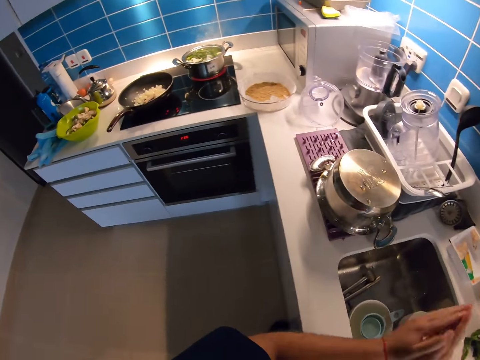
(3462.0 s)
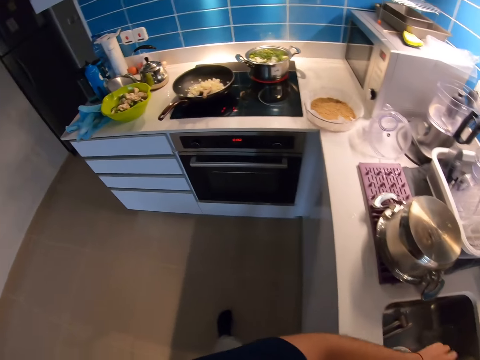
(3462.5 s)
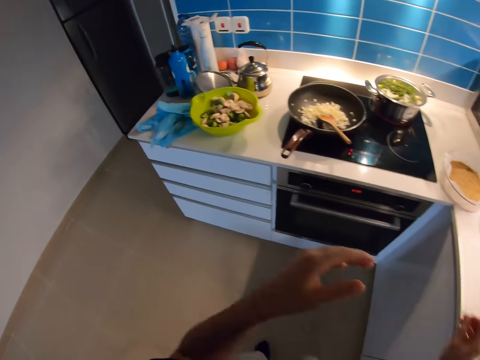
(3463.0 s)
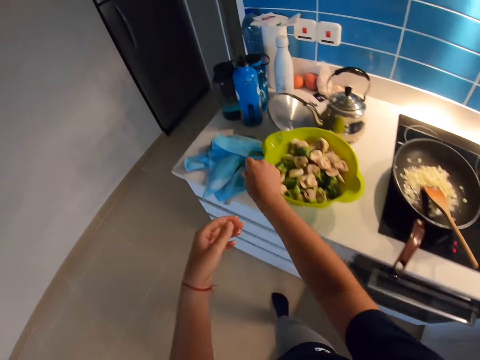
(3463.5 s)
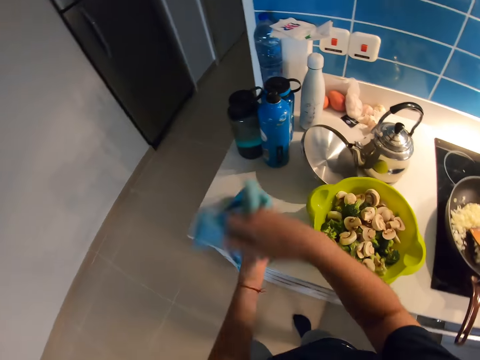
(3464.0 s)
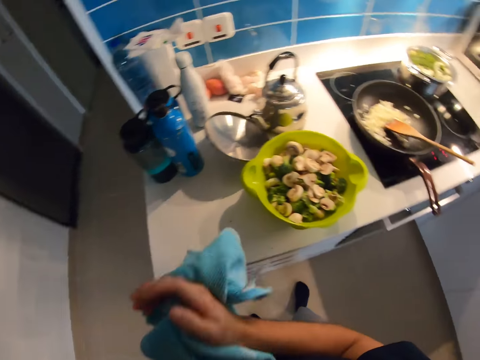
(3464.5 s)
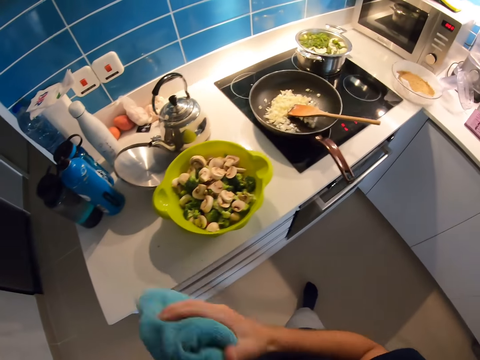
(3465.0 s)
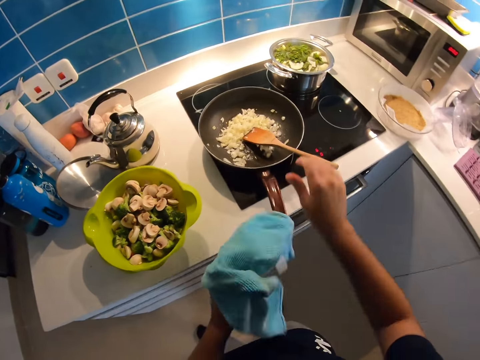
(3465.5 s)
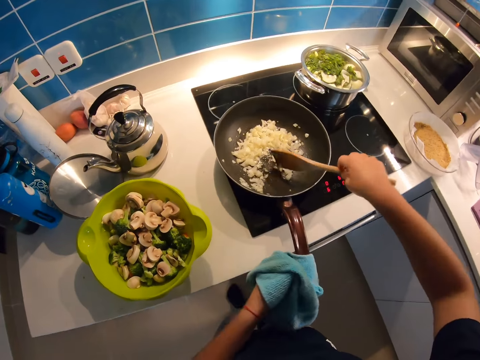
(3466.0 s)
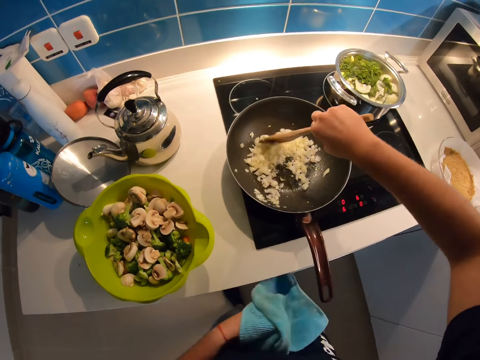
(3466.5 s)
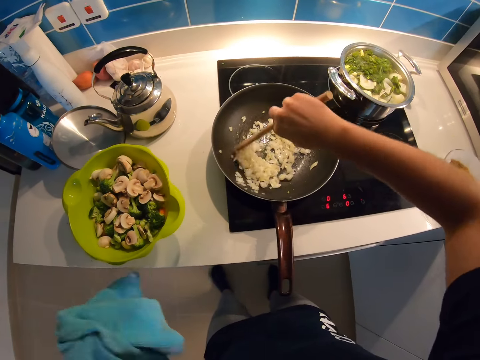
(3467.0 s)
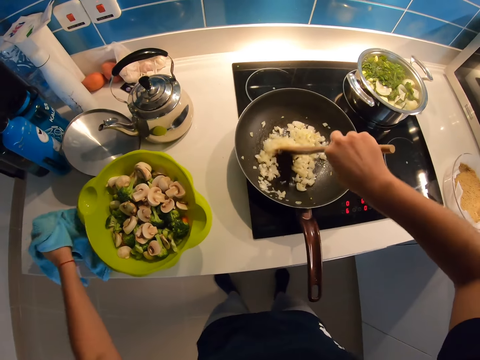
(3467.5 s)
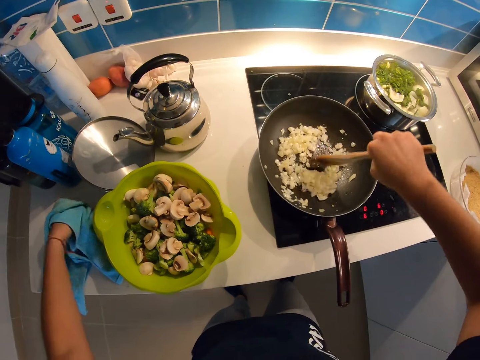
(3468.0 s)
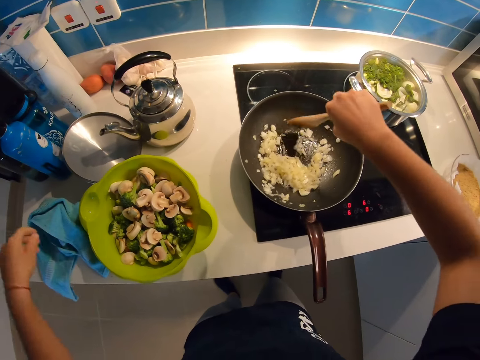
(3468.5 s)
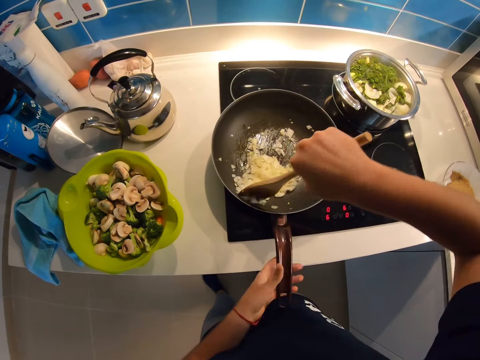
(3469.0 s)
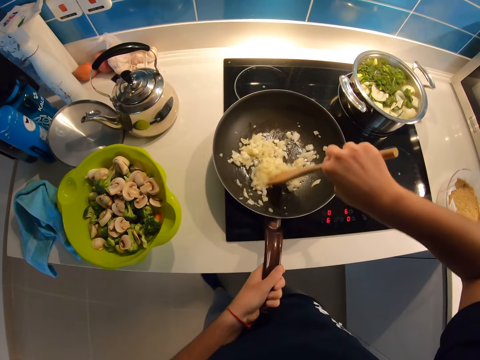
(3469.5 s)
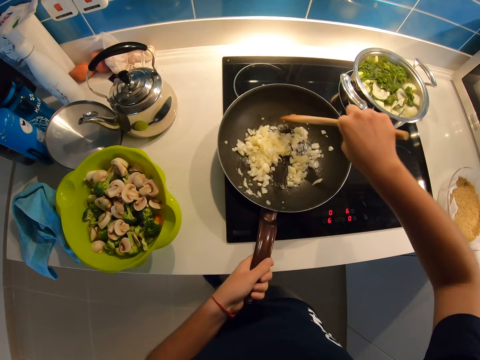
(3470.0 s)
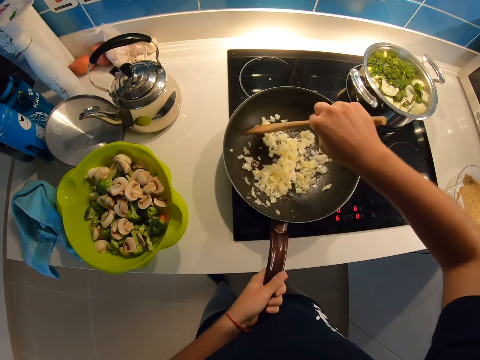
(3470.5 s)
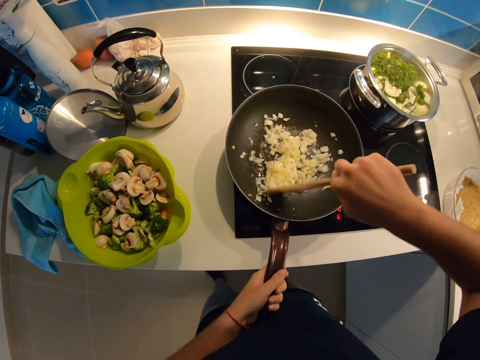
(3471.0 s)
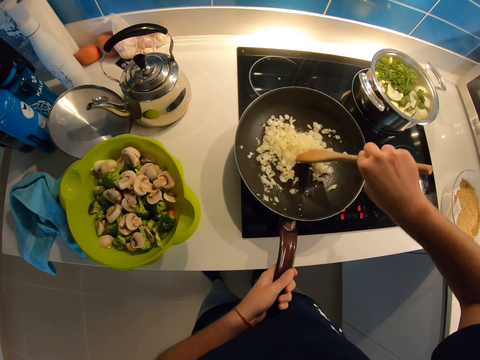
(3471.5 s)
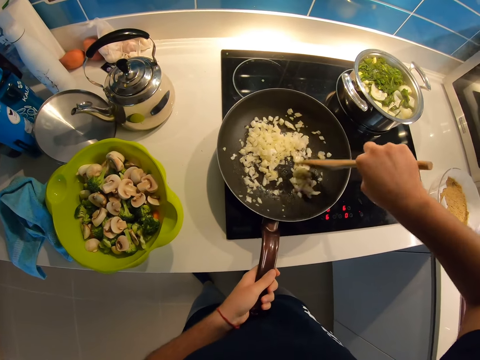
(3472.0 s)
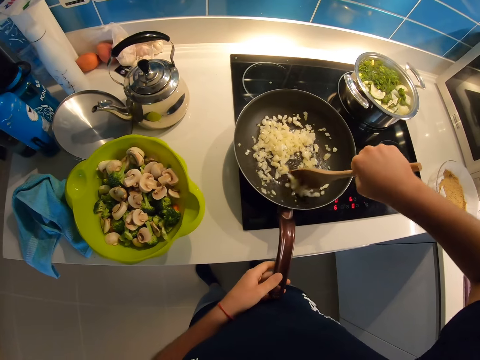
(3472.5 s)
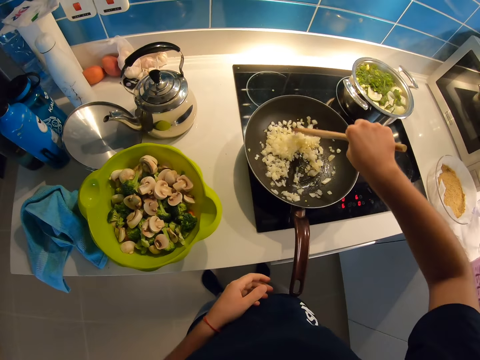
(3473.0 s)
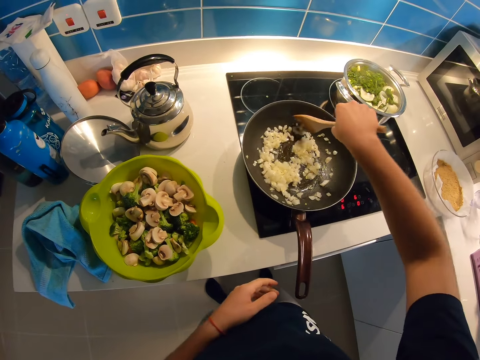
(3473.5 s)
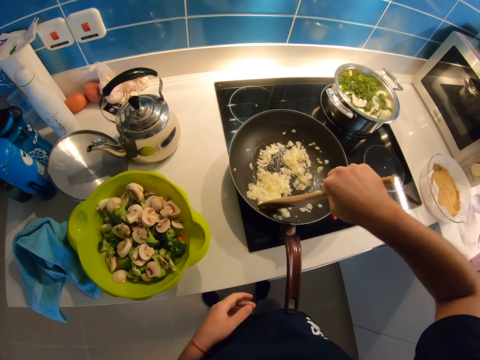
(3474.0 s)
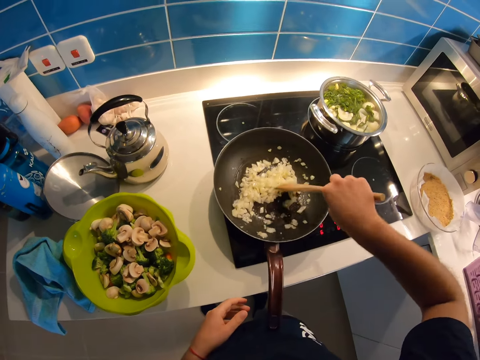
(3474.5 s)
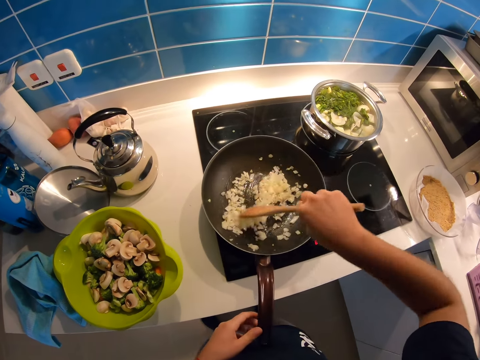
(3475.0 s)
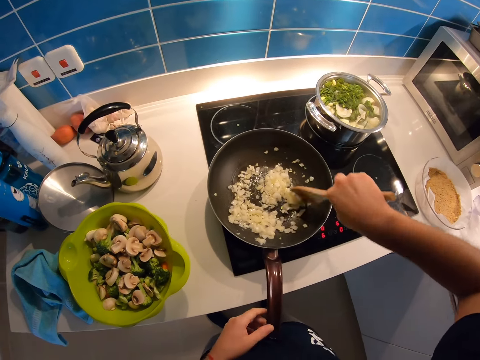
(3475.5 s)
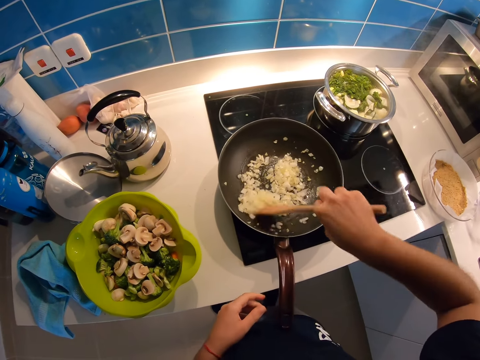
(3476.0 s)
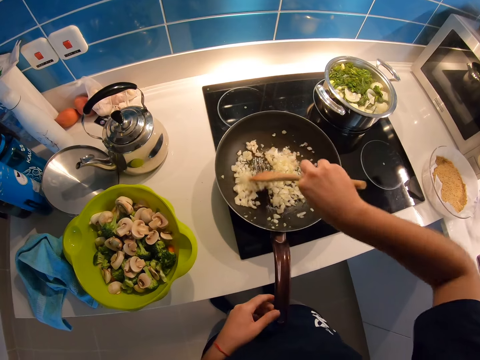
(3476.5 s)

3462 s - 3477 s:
The camera wearer looks around the kitchen and walks around the kitchen. He picks up the blue napkin on the countertop with his right hand. He wipes both hands with the blue napkin. He lifts the wooden spatula in the frying pan on the cooker with his right hand. He stirs onions in the frying pan on the cooker with the wooden spatula in his right hand. He drops the blue napkin in his left hand on the countertop. He holds the frying pan handle with his left hand. He stirs onions in the frying pan on the cooker with the wooden spatula in his right hand. He releases his left hand from the frying pan handle.

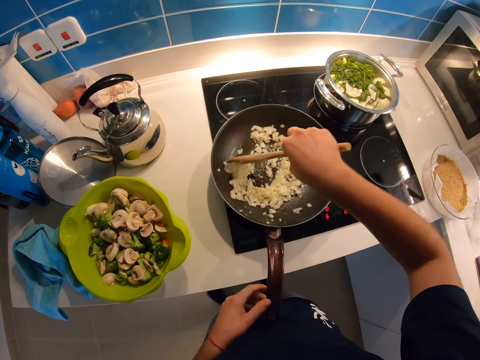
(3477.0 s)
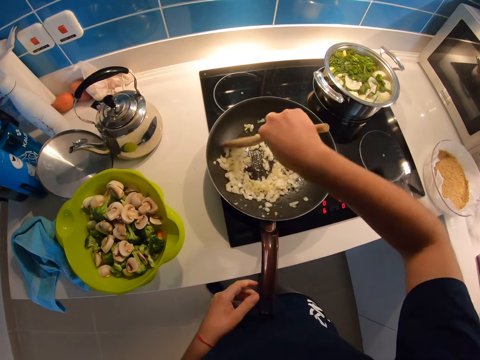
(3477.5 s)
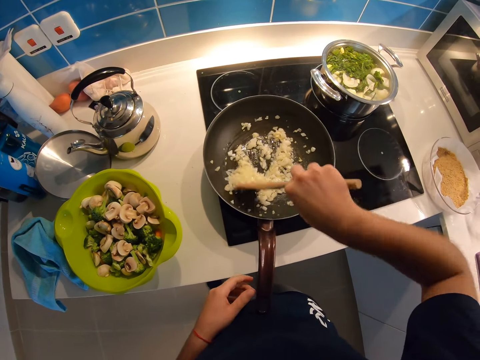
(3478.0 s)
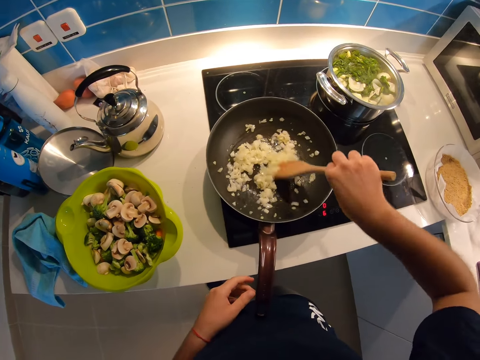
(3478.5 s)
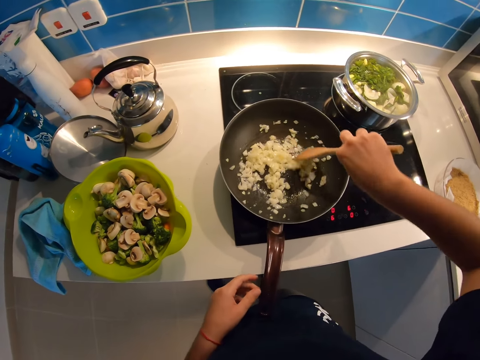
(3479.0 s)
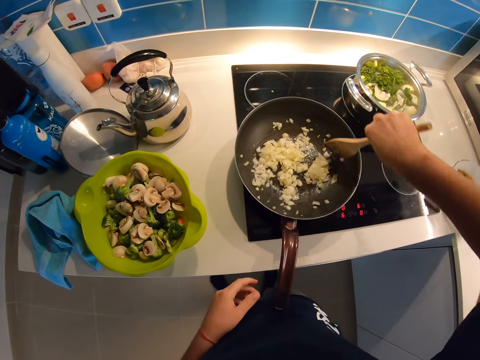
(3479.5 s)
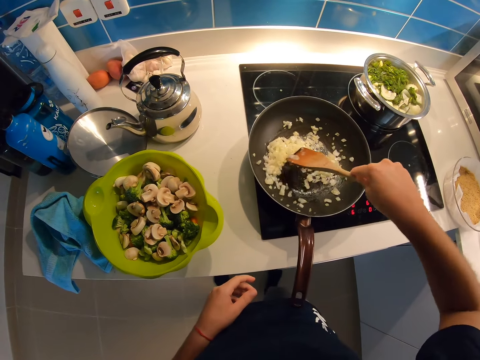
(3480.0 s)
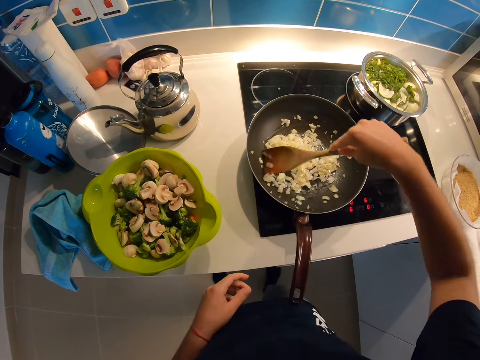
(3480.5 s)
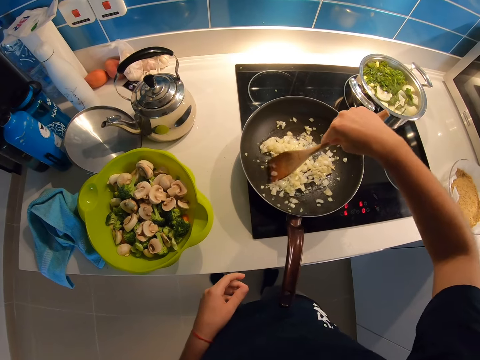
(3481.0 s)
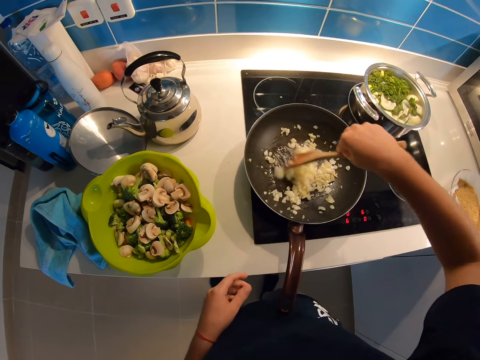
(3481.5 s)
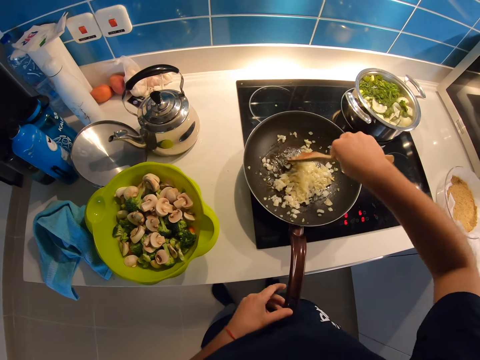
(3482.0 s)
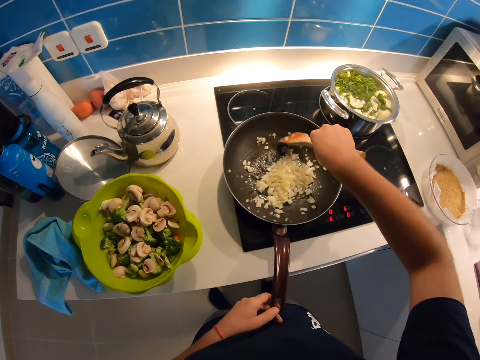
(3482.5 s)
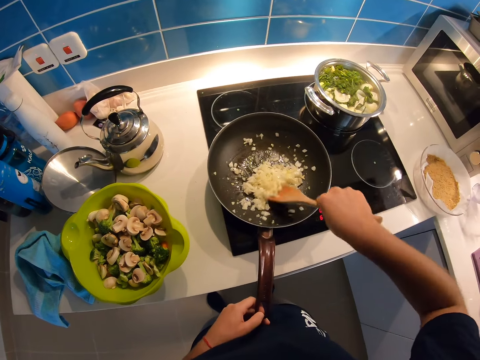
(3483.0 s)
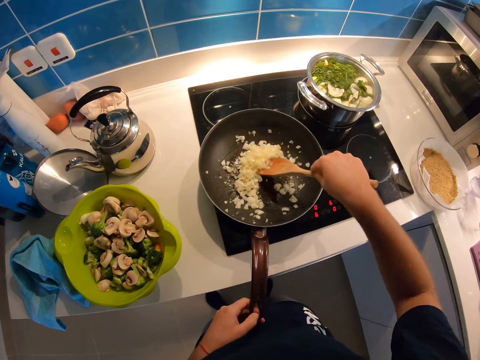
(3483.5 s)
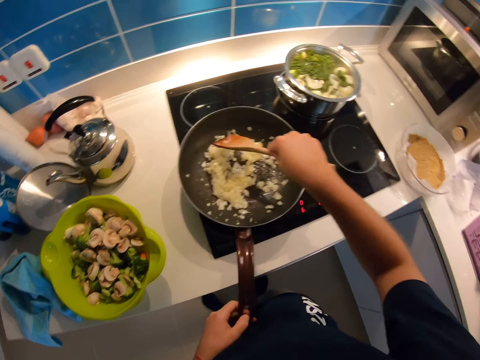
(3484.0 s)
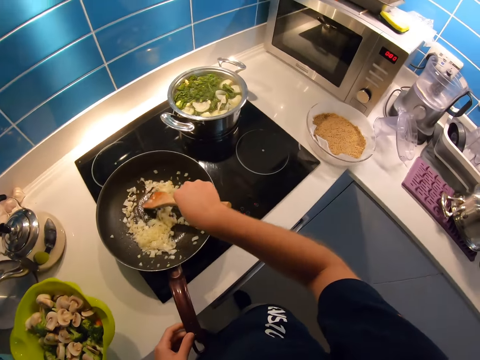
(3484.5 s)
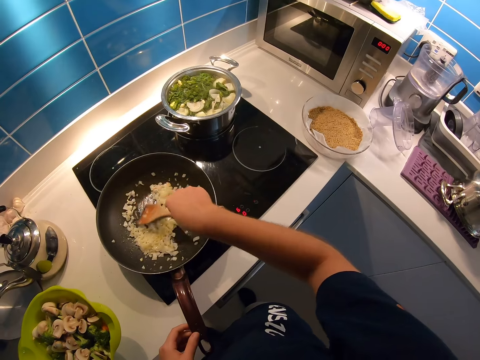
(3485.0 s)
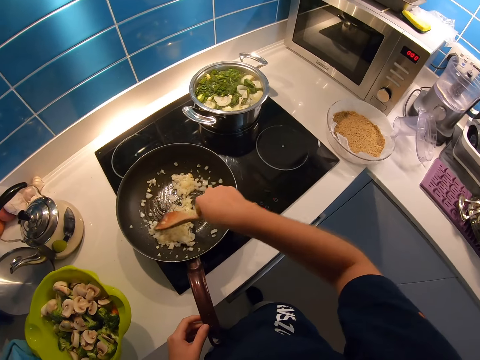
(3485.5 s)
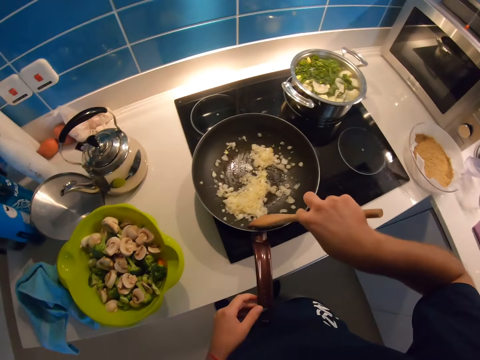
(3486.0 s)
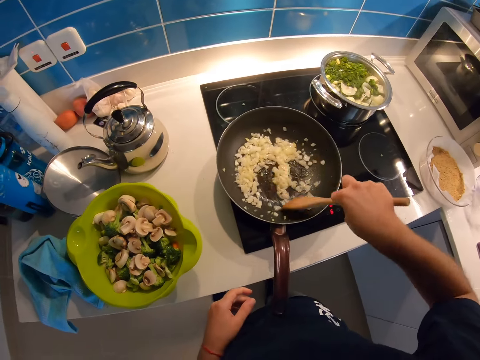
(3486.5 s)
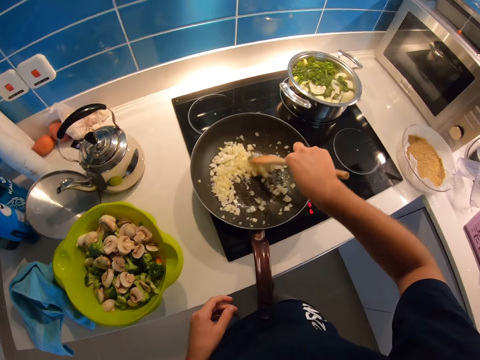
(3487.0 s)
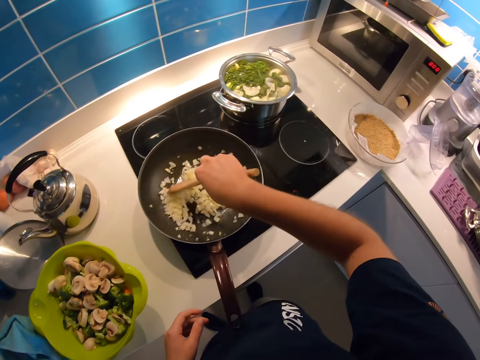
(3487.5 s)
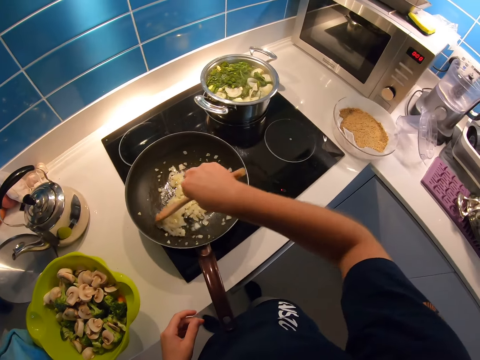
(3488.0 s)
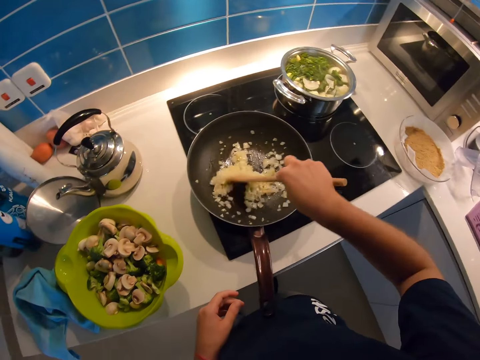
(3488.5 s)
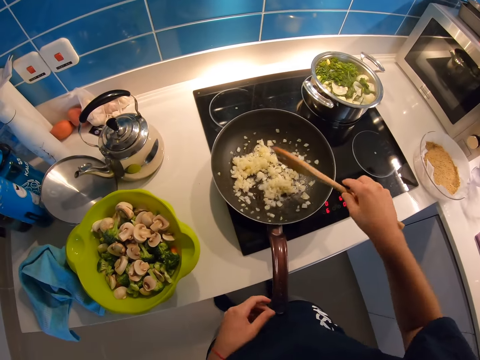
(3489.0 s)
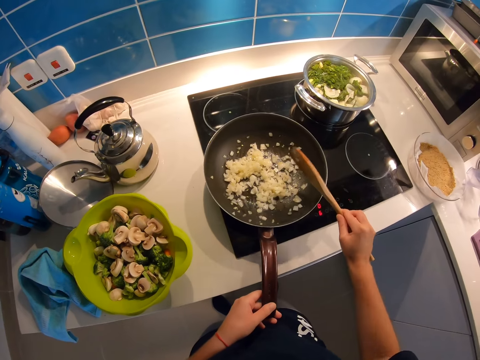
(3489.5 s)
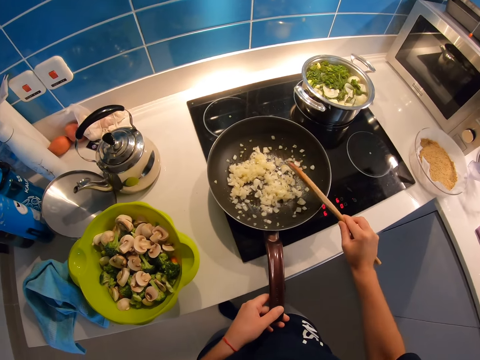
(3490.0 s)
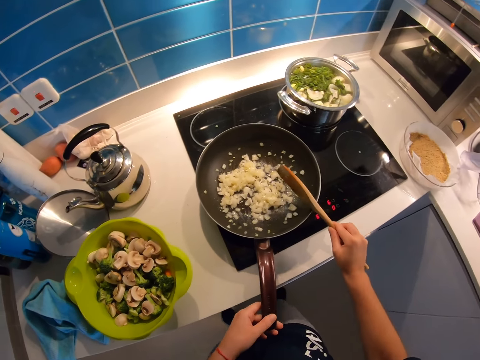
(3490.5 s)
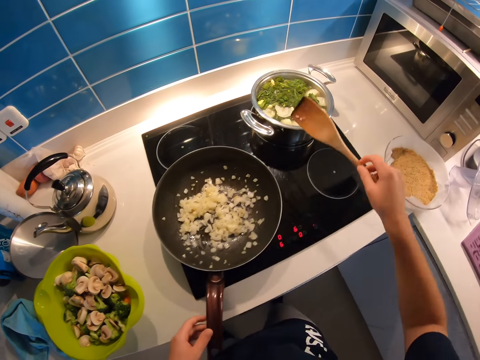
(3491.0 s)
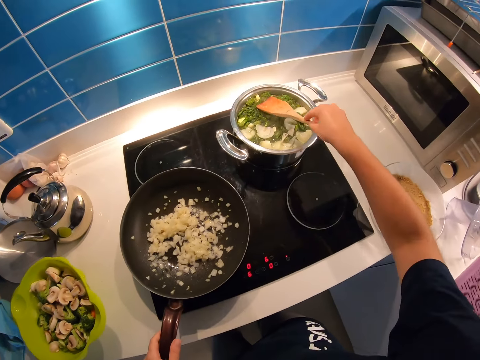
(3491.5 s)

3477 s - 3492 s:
The camera wearer holds the frying pan handle with his left hand. He releases his left hand from the frying pan handle. He looks around the kitchen. He stirs onions. He holds the frying pan handle with his left hand. He strokes the edge of the frying pan with the wooden spatula in his right hand. He stirs food.
